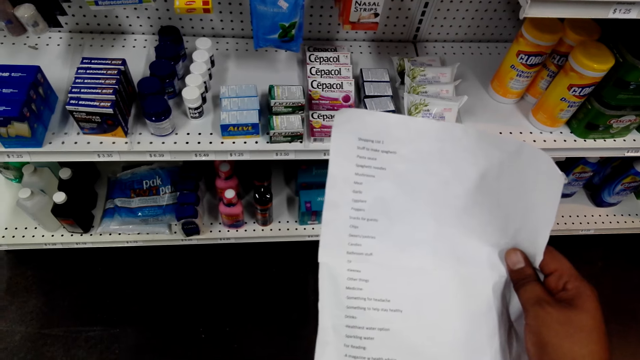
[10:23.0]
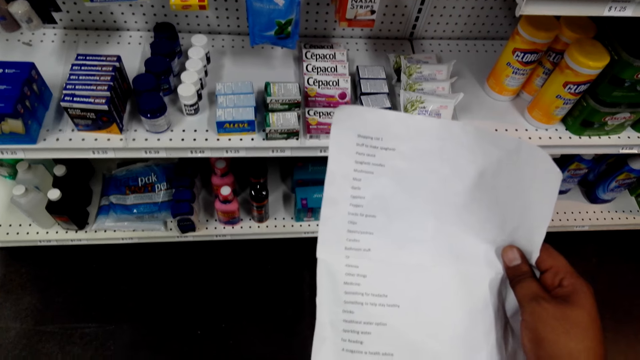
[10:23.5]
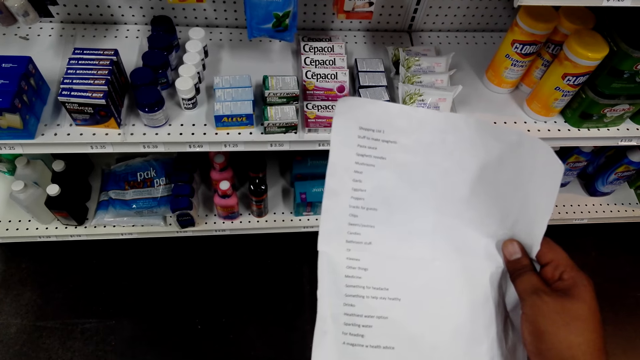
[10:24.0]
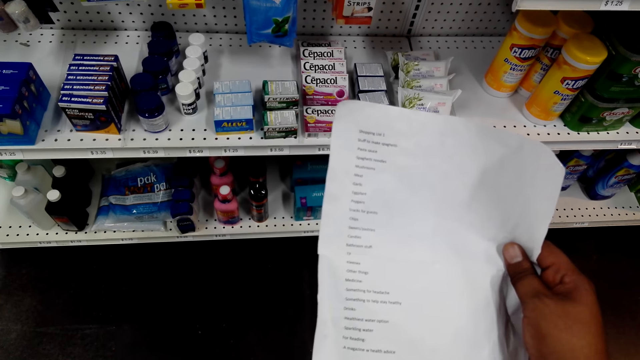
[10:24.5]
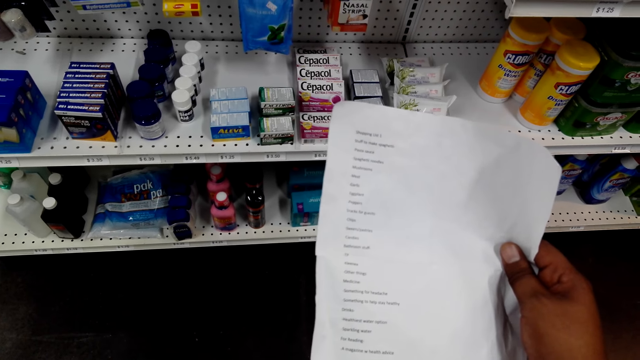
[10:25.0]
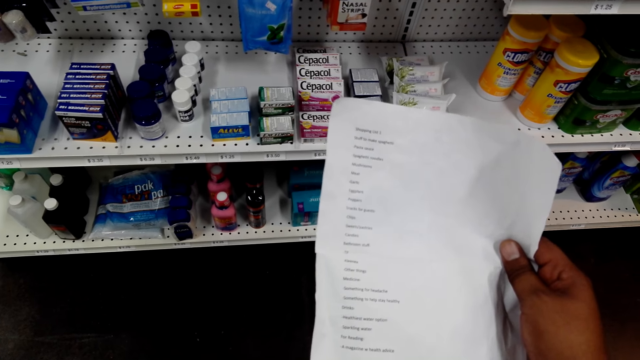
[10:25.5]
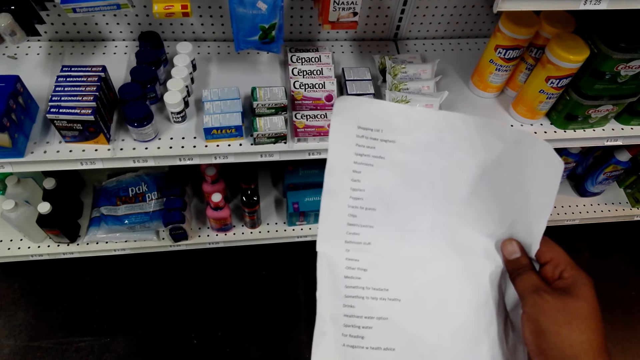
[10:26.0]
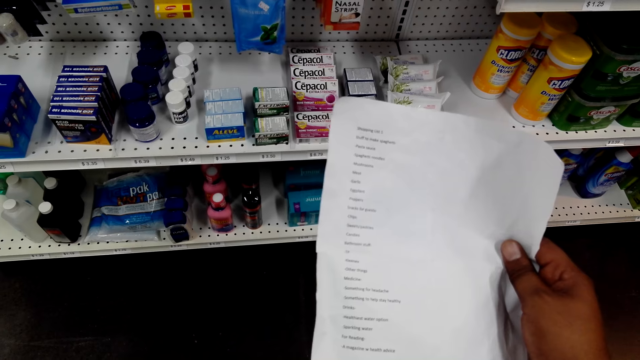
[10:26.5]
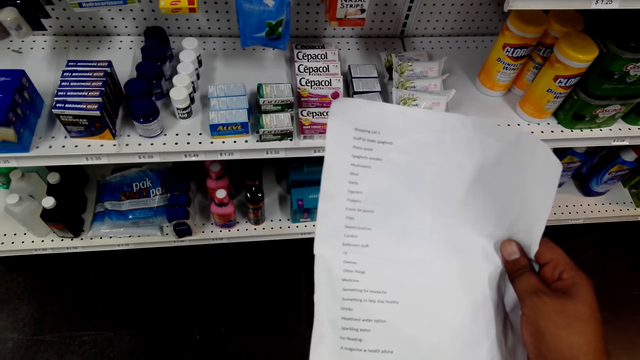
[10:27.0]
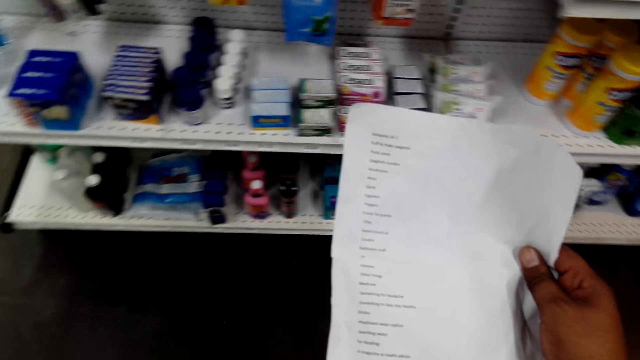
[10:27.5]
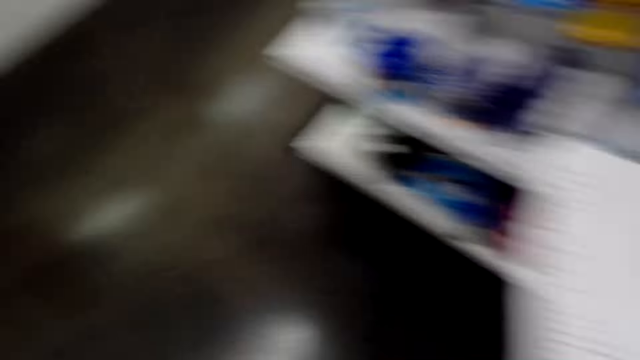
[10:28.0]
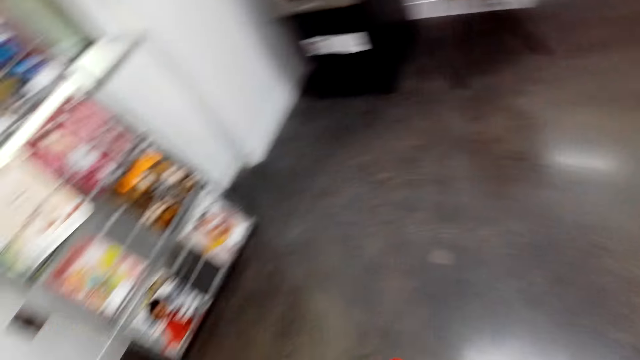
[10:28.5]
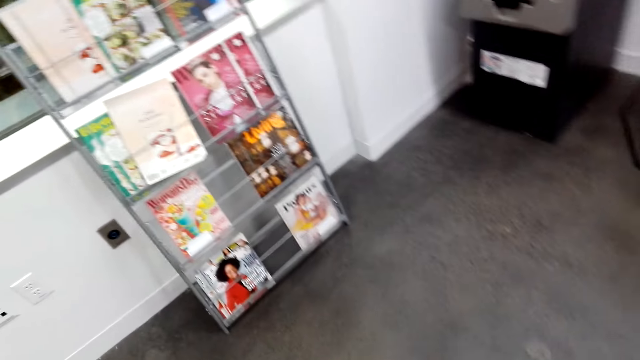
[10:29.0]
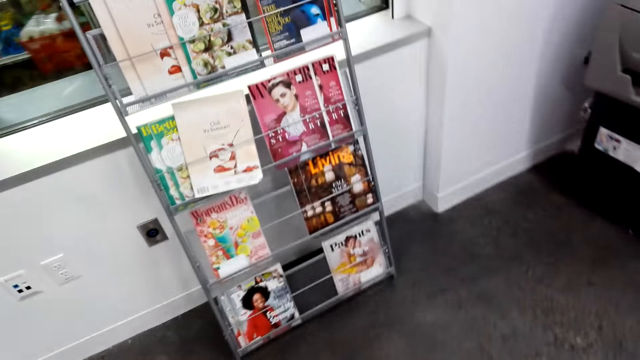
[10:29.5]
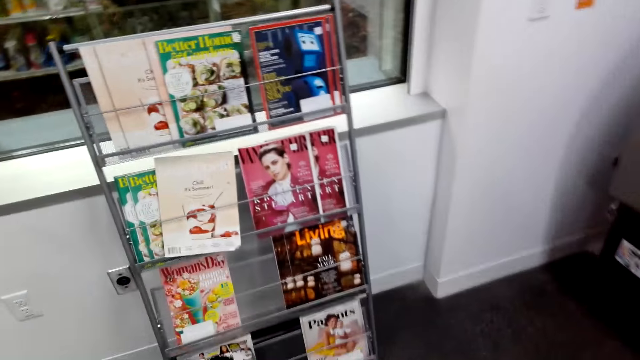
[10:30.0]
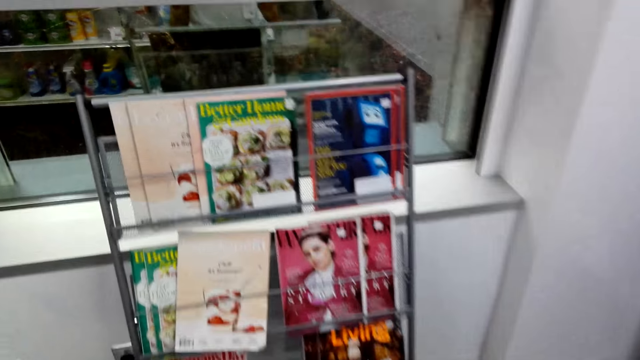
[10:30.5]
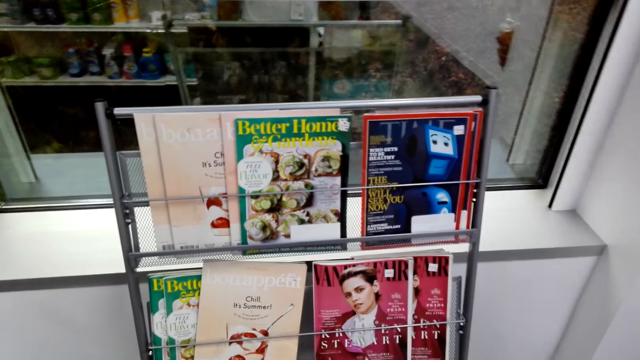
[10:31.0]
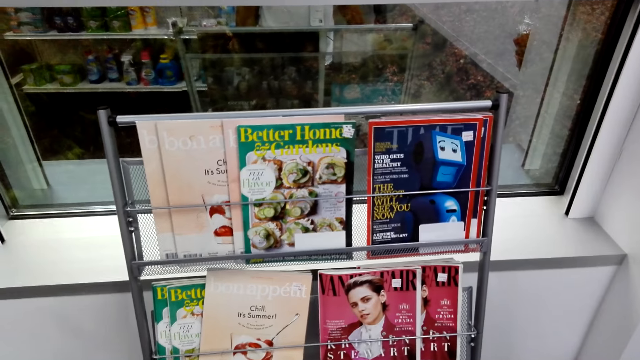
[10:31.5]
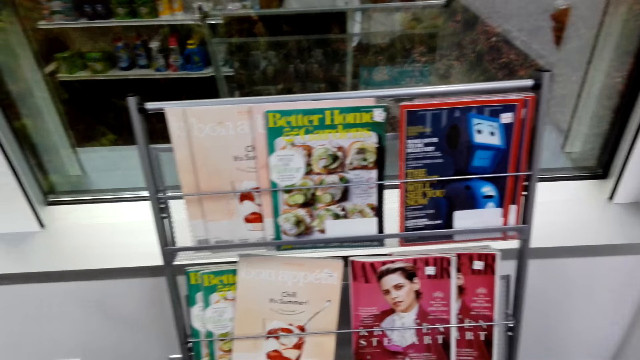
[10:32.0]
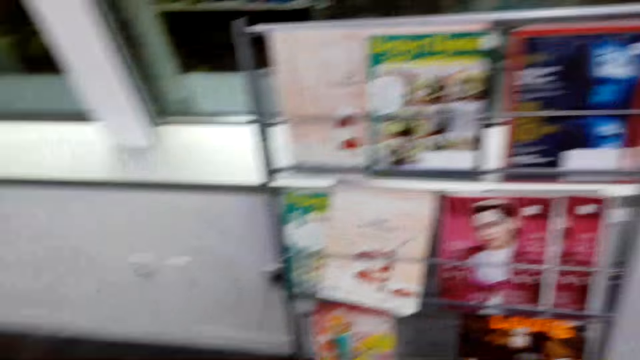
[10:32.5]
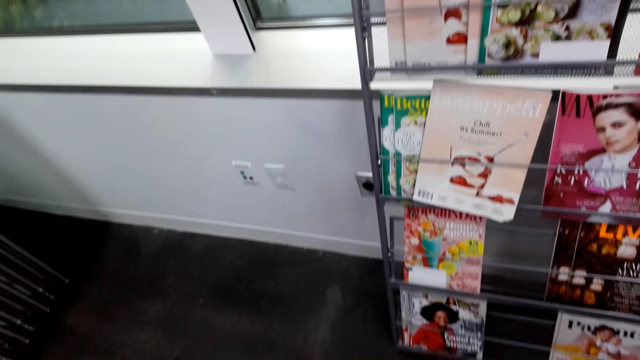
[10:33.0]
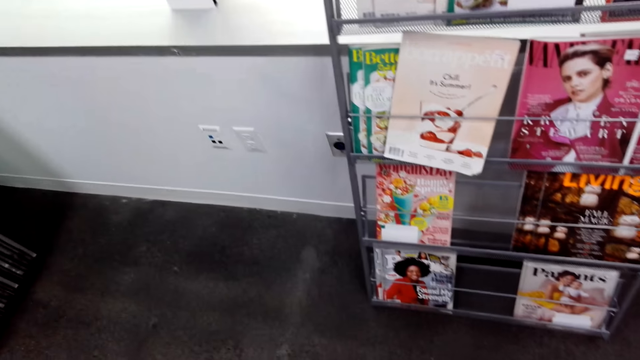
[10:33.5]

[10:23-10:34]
The camera wearer reads the paper list. They look around the store. They turn around. They walk to the displayed magazines.

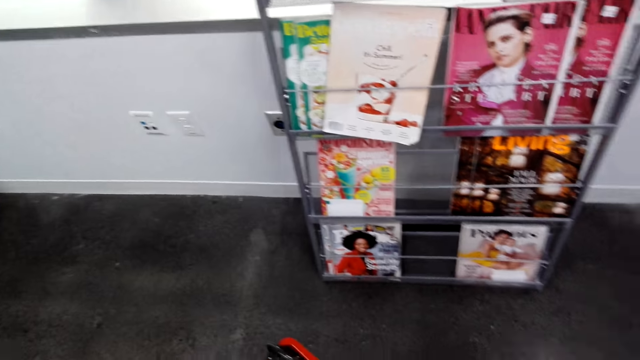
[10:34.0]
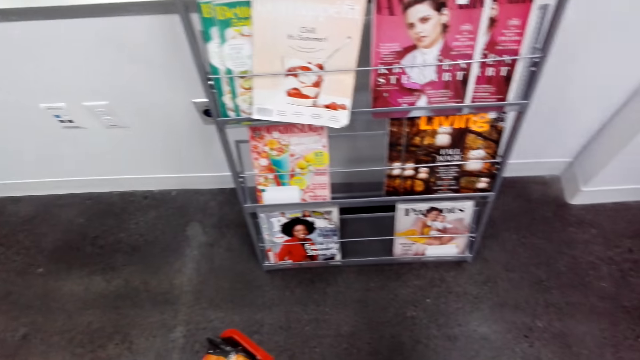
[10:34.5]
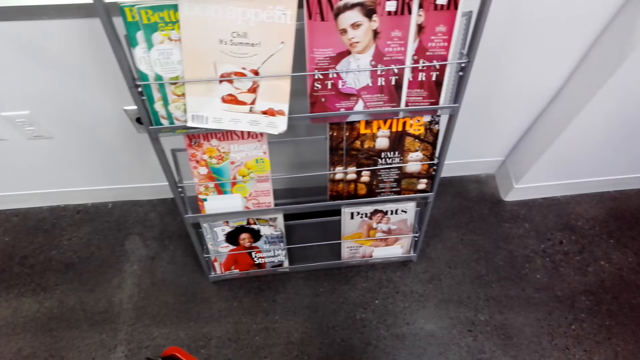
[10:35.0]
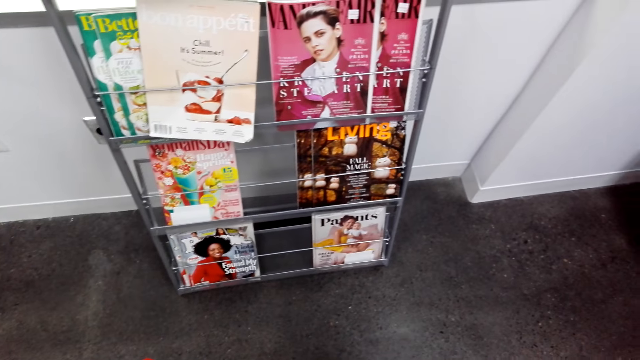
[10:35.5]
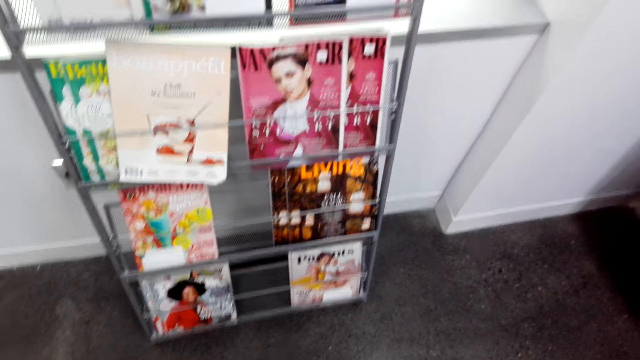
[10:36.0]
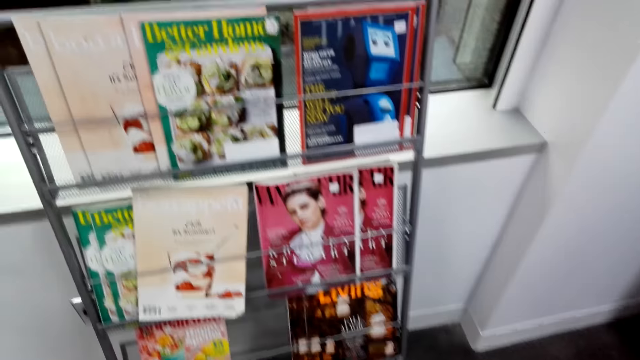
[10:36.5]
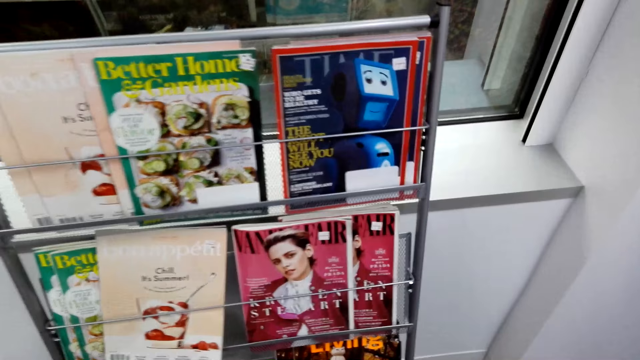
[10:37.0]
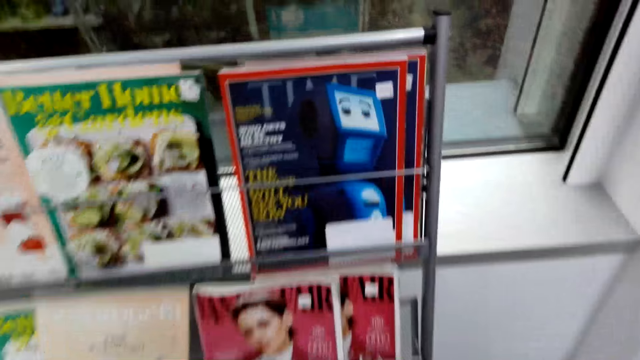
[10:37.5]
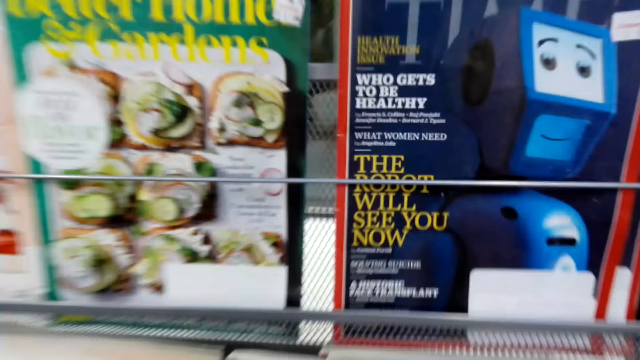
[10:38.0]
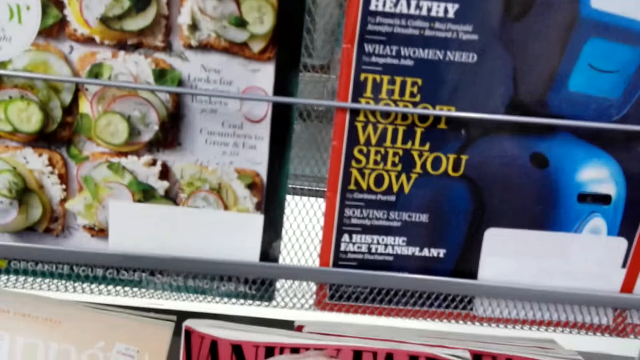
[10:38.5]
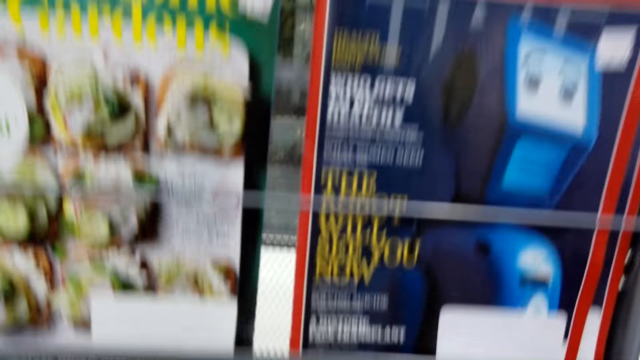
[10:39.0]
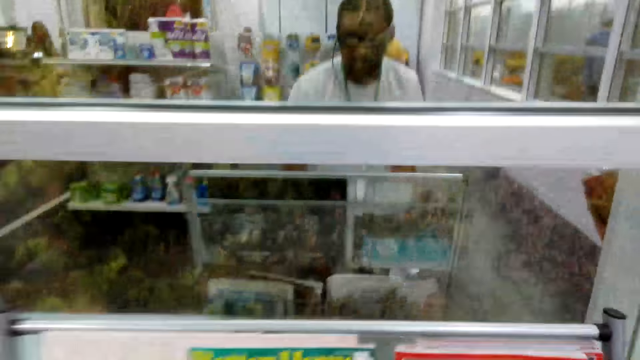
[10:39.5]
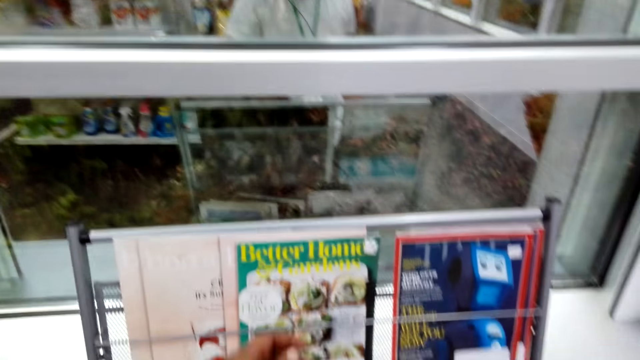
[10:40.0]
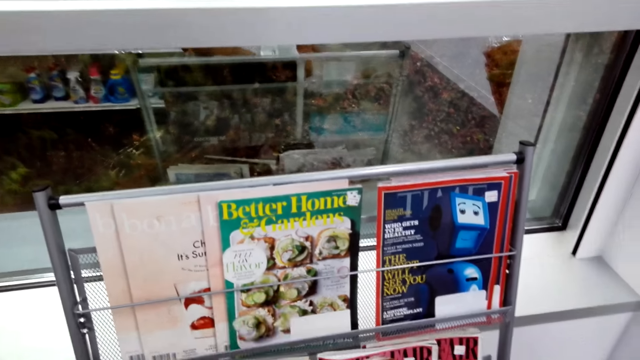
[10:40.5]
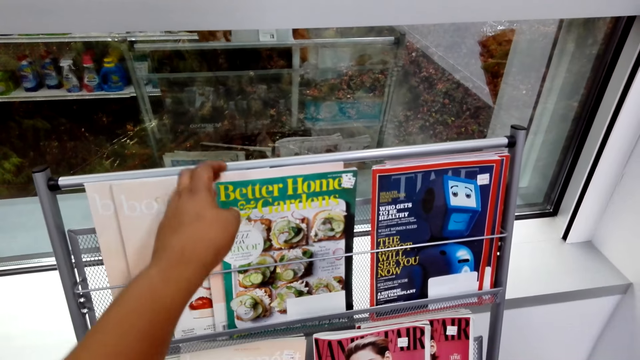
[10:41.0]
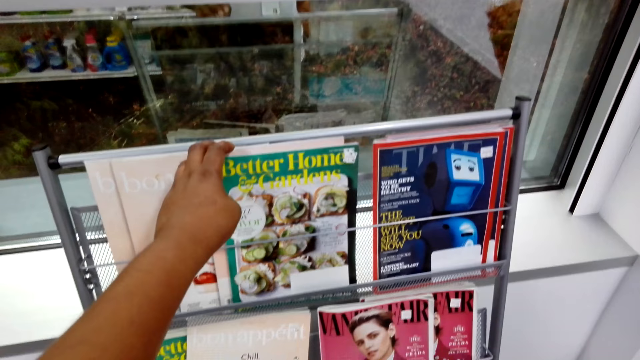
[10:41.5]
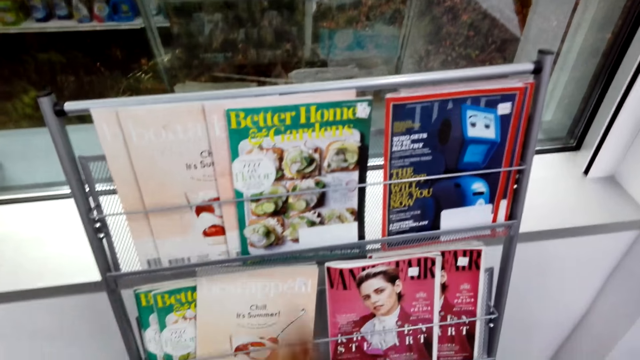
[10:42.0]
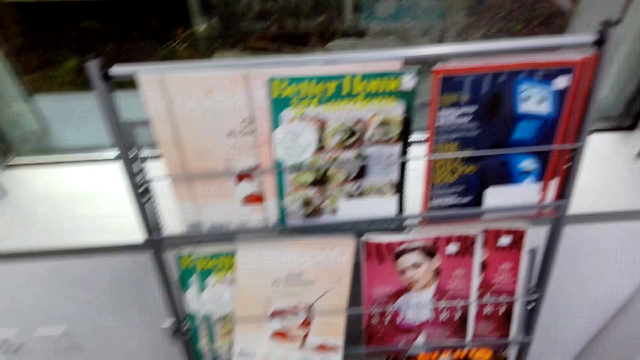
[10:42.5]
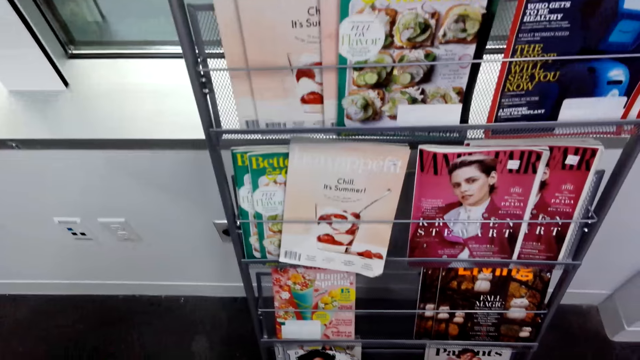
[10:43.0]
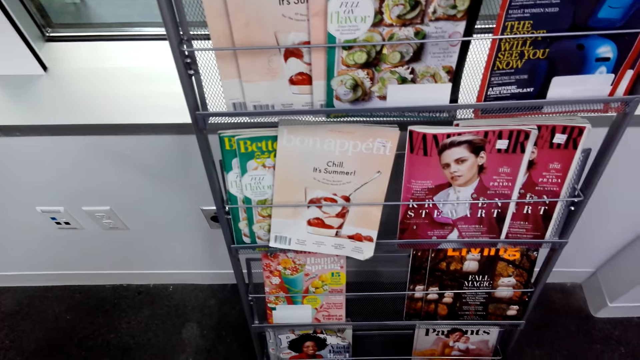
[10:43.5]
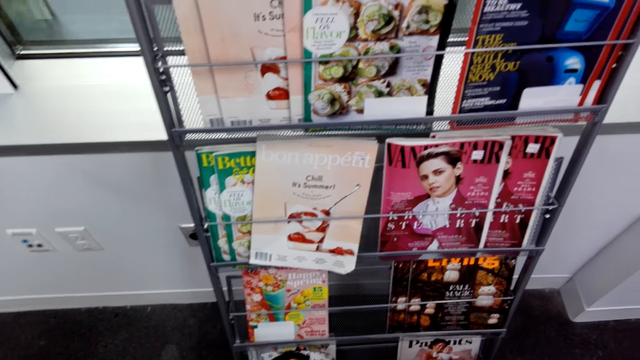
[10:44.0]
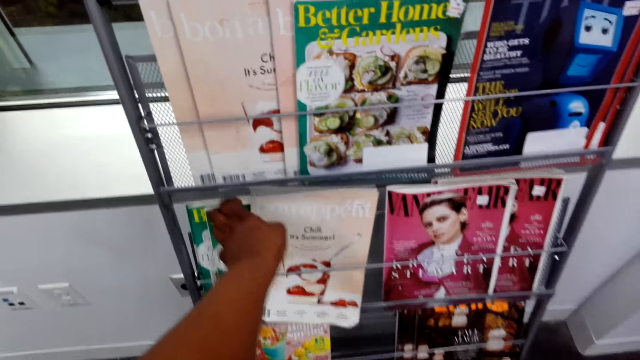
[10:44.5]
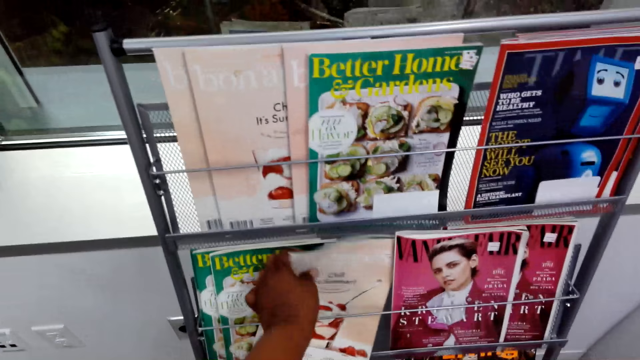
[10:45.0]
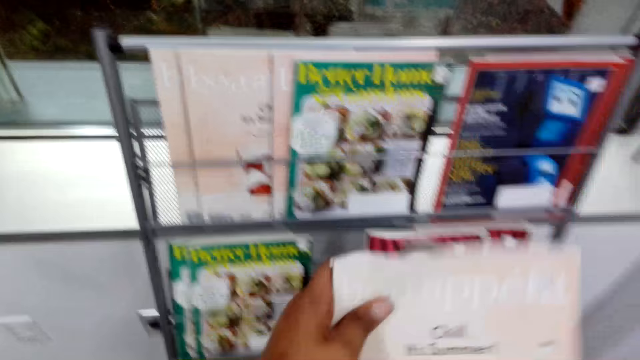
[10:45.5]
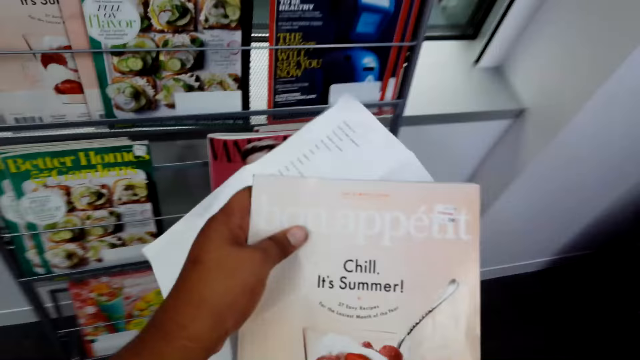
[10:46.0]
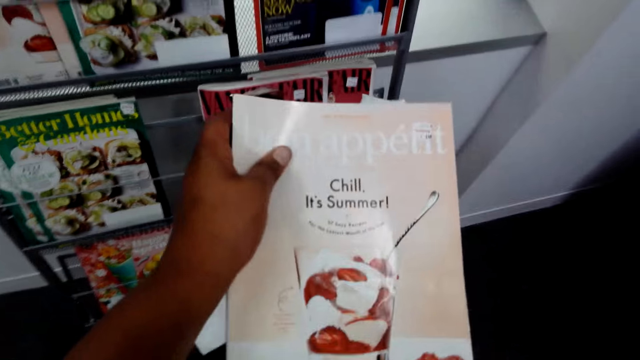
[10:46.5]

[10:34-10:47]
The camera wearer walks towards the magazine rack. They look at the magazines. They touch the magazine. They pick up the magazine.
